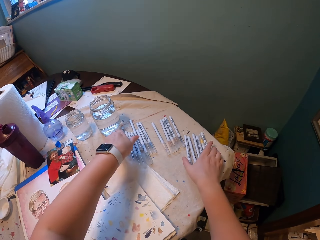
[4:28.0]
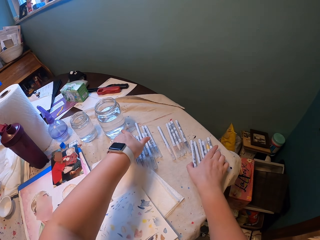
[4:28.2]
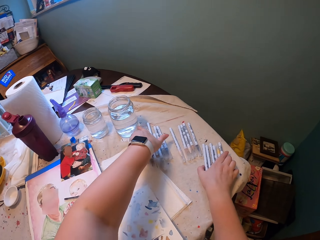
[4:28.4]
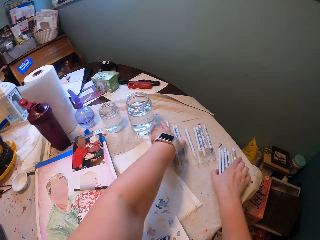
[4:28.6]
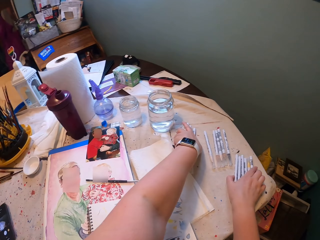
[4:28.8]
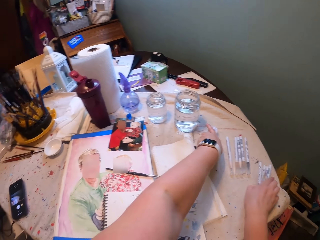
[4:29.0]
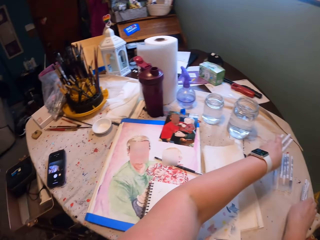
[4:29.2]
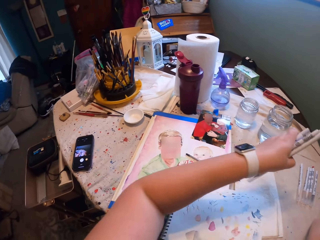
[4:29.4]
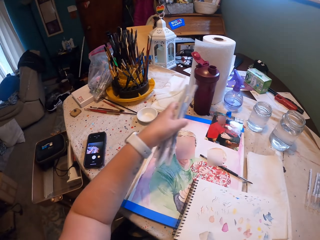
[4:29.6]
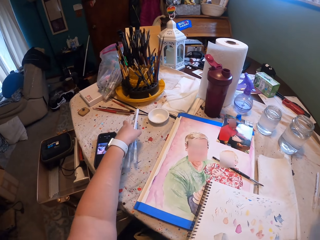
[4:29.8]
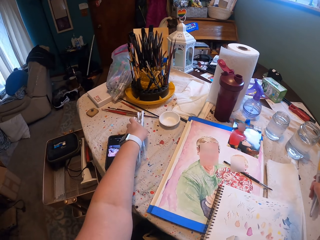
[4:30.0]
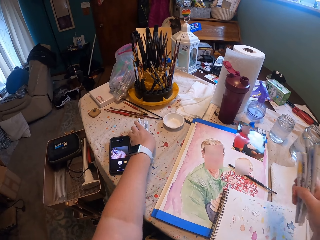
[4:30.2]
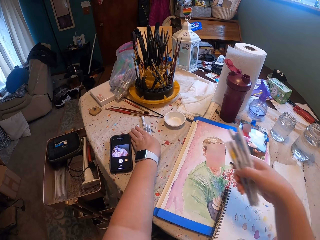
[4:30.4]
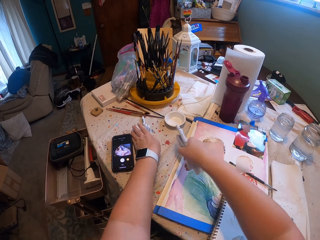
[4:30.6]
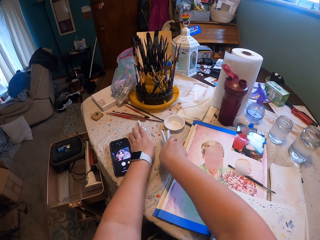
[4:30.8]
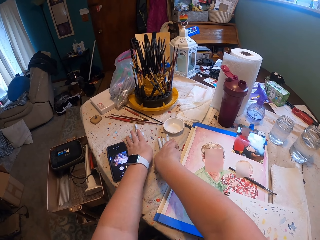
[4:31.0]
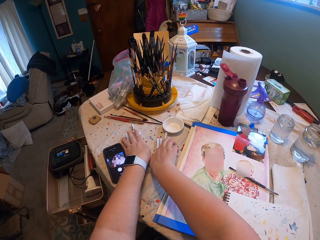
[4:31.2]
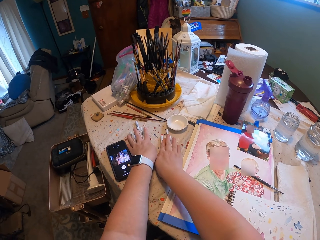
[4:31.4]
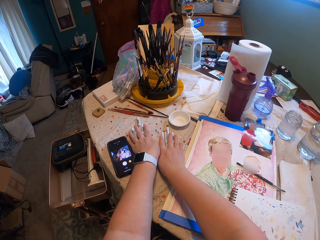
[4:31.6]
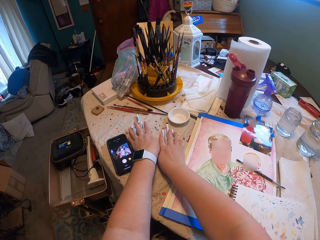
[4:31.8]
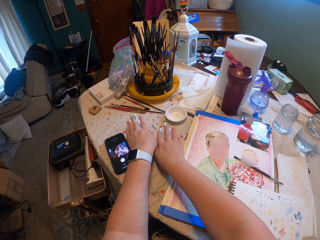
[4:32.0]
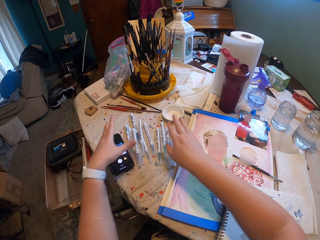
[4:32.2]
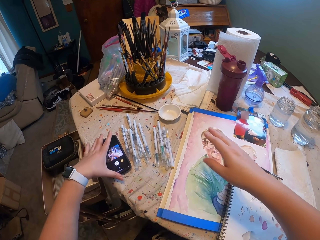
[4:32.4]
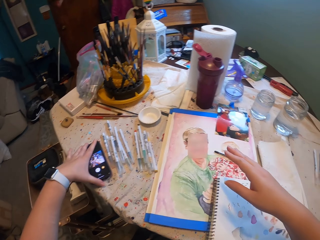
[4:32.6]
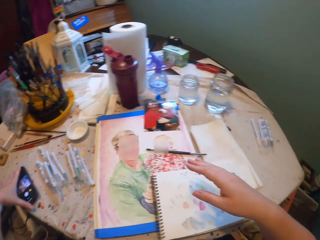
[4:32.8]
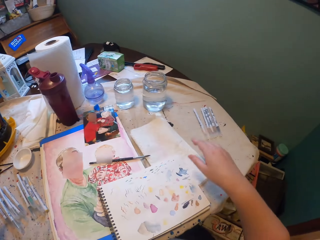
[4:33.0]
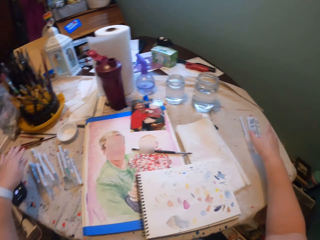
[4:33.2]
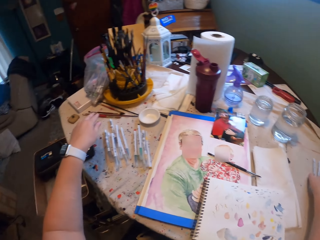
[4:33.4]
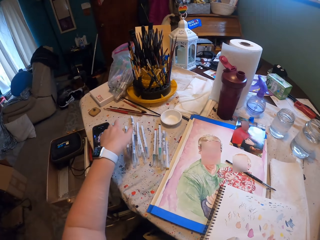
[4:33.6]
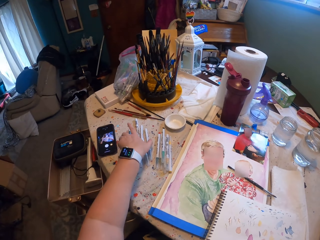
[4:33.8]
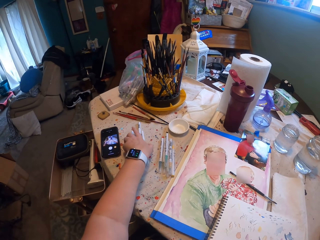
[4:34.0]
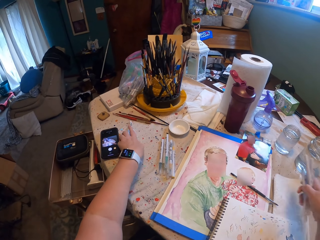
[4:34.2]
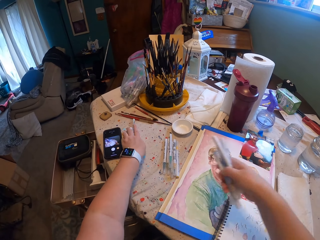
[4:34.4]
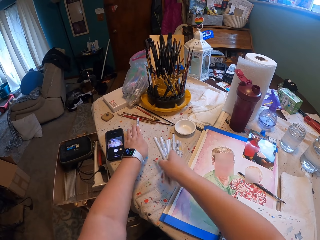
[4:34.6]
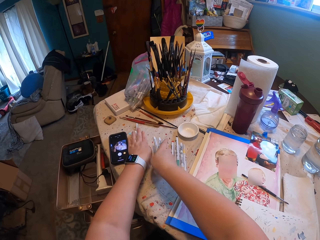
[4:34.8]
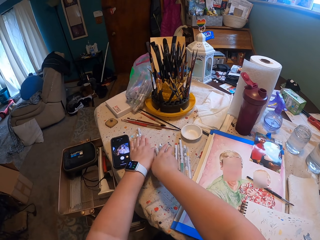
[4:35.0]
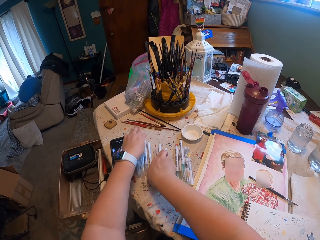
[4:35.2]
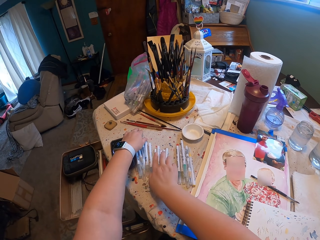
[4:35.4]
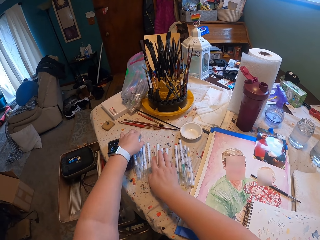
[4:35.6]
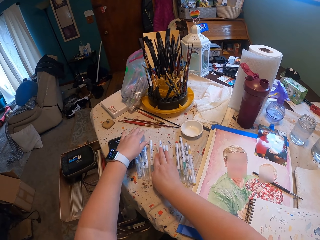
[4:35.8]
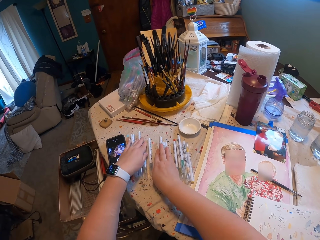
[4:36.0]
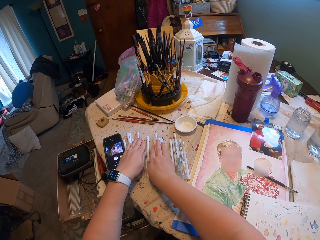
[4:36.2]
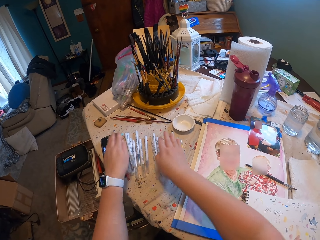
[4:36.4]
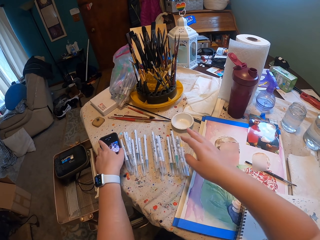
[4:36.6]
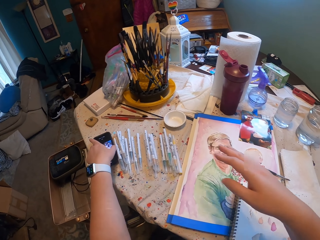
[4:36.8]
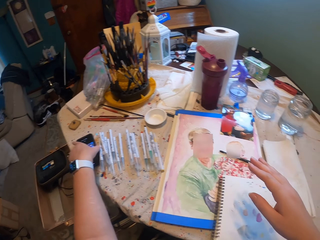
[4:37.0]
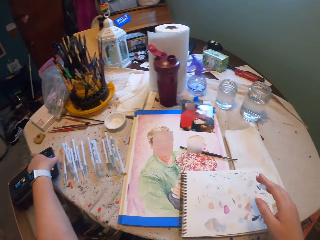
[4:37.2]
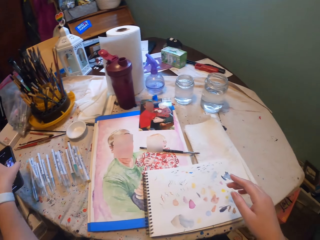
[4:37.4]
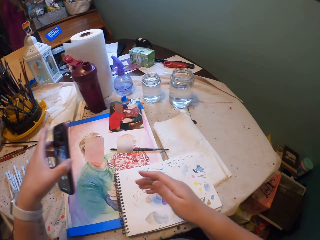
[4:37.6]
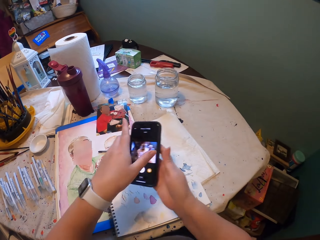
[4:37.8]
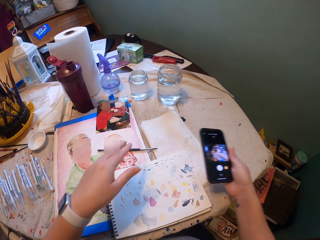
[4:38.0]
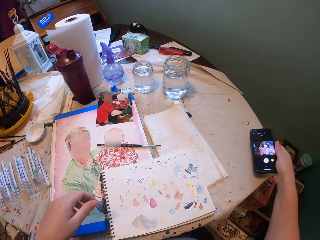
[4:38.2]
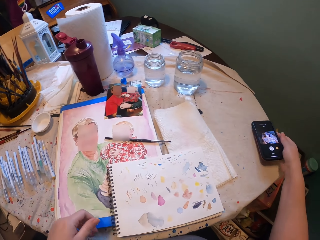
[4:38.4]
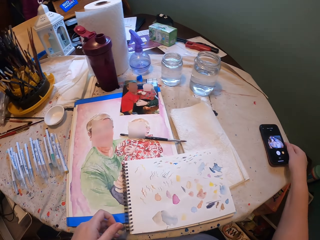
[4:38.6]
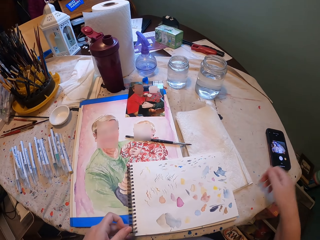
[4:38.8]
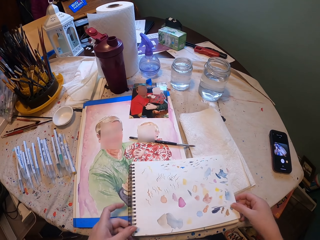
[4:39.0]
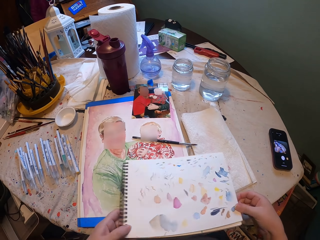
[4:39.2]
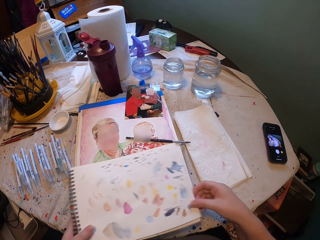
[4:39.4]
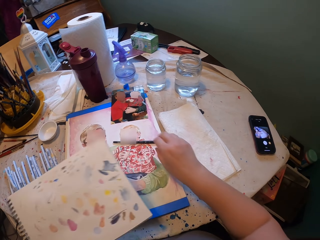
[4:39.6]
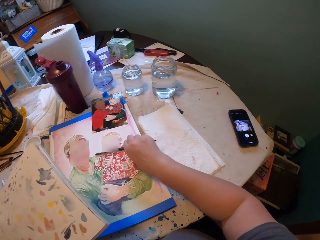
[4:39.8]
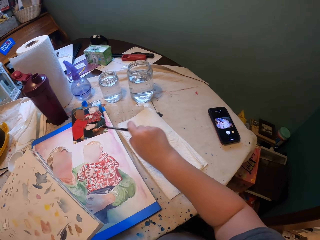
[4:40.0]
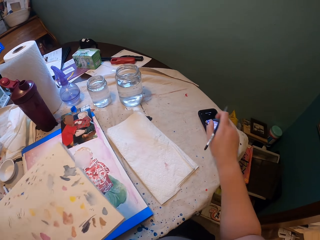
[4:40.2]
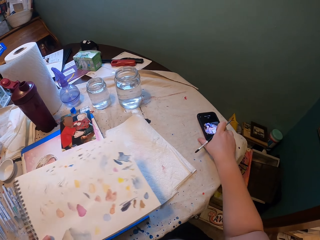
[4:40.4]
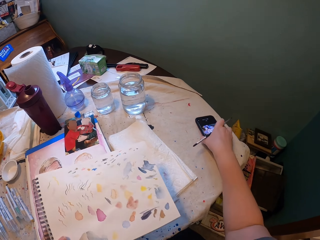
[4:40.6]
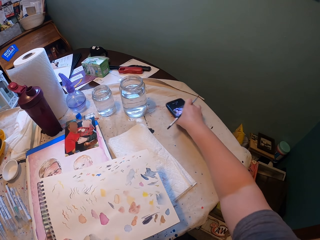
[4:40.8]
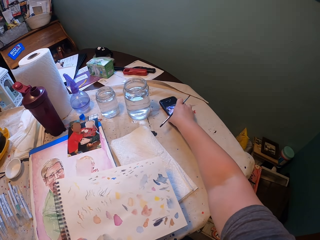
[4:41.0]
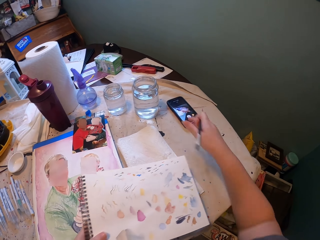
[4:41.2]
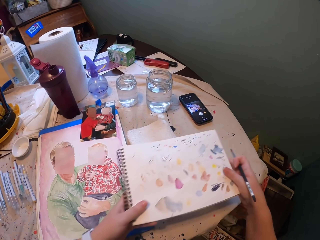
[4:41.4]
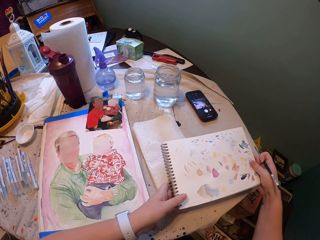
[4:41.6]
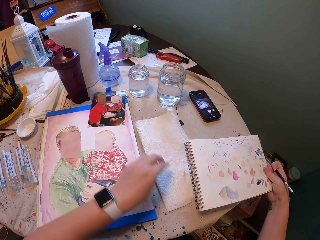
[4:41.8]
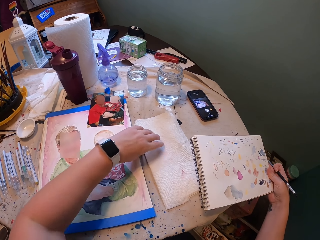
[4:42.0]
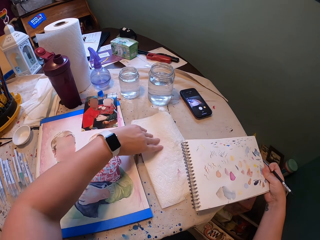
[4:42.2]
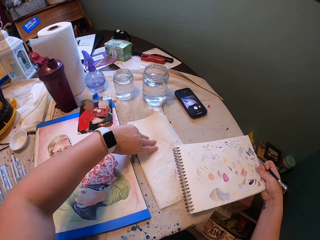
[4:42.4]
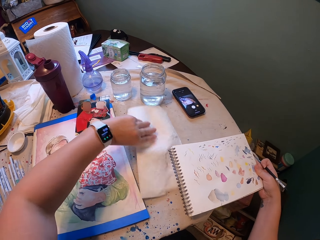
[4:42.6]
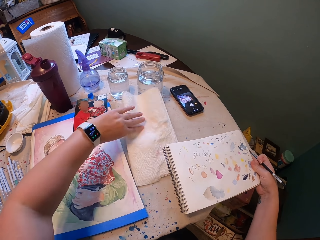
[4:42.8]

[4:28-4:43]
The camera wearer picks up the mark pens from the table. They put down the mark pens on the table. They pick up the phone and put the phone down on the table. They pick up the mark pens from the table. They push the mark pens on the table. They put down the paint marker on the table. They pick up the phone and put the phone on the right hand side of the table. They pick up a book. They carry the paint book. They pick up a pencil. They pick up the phone and put the phone down on the table in front. They push a piece of cloth.

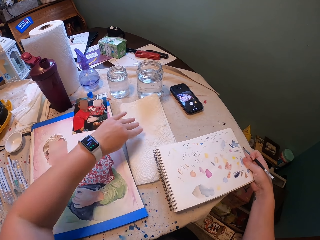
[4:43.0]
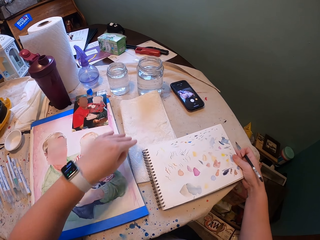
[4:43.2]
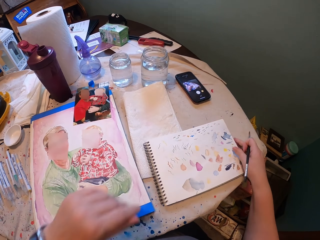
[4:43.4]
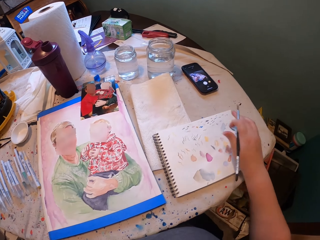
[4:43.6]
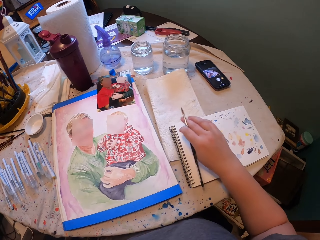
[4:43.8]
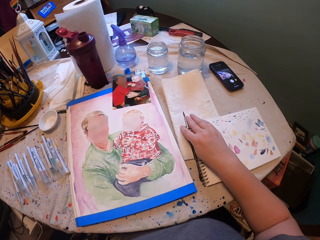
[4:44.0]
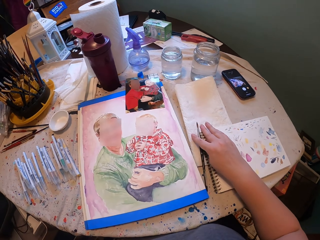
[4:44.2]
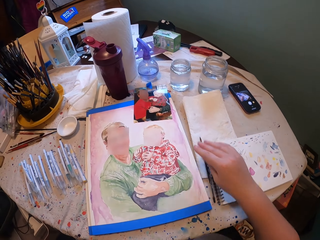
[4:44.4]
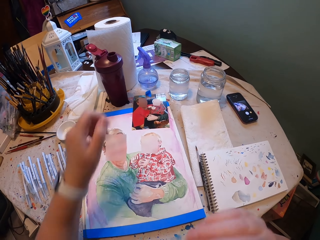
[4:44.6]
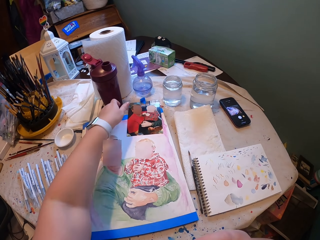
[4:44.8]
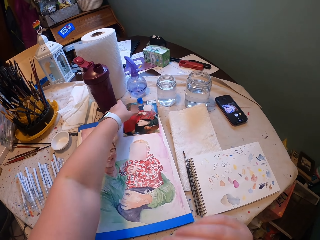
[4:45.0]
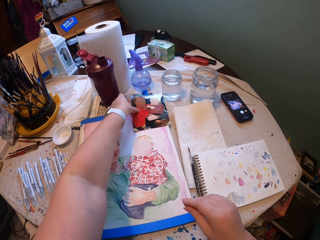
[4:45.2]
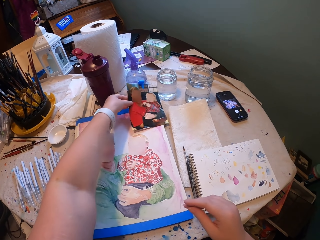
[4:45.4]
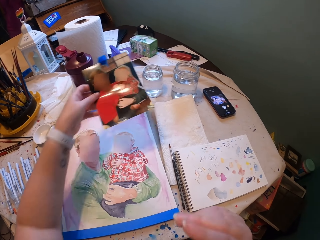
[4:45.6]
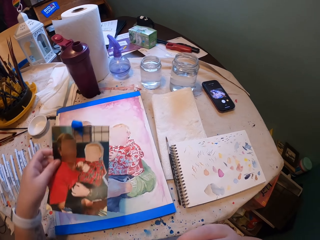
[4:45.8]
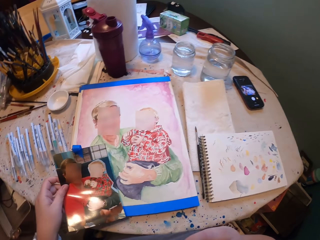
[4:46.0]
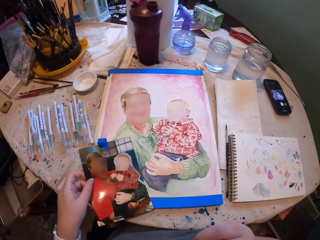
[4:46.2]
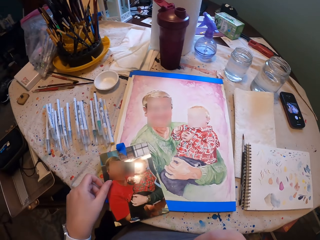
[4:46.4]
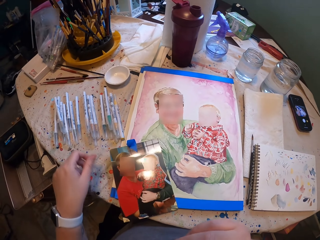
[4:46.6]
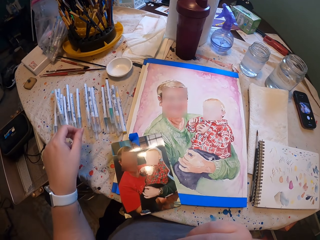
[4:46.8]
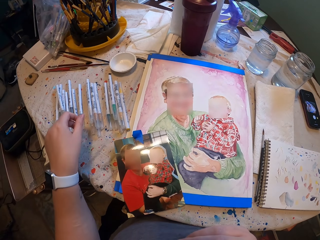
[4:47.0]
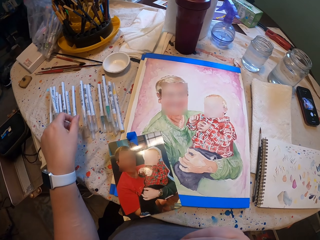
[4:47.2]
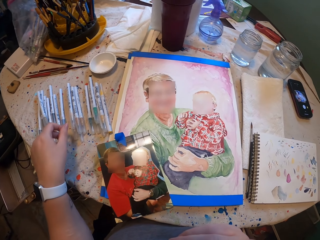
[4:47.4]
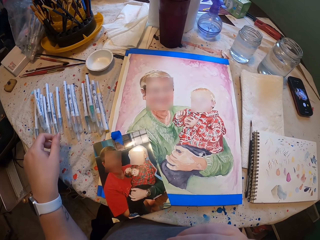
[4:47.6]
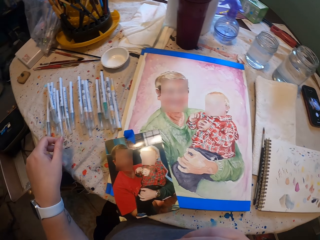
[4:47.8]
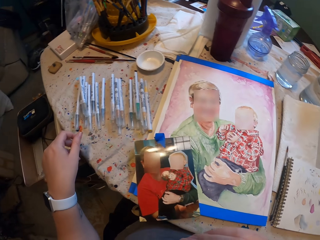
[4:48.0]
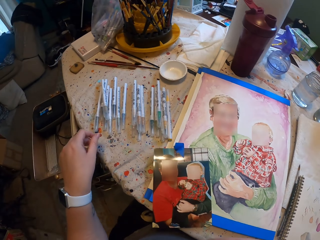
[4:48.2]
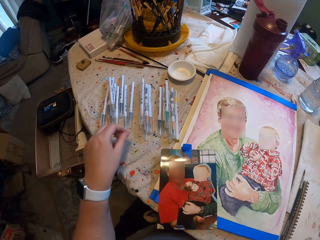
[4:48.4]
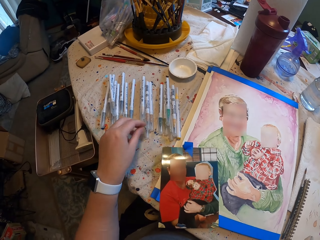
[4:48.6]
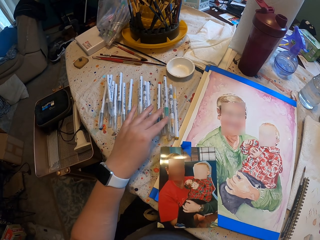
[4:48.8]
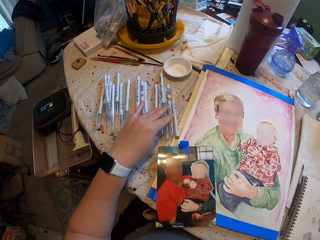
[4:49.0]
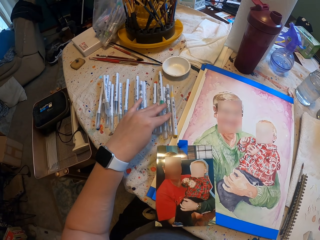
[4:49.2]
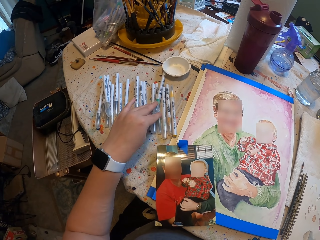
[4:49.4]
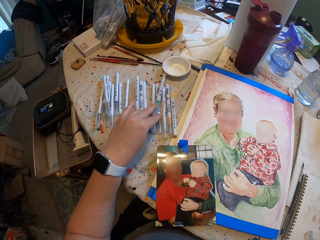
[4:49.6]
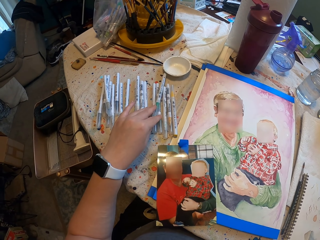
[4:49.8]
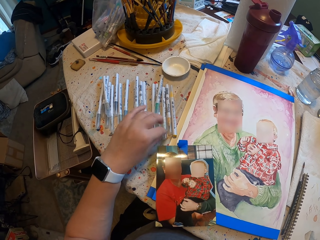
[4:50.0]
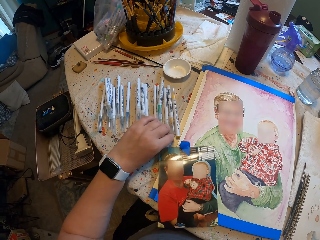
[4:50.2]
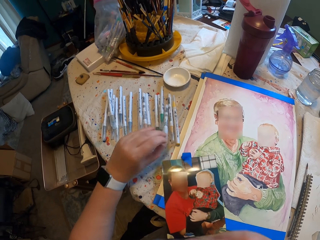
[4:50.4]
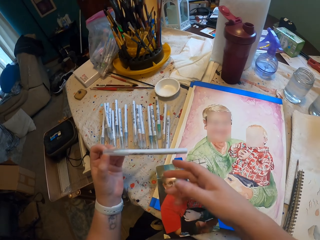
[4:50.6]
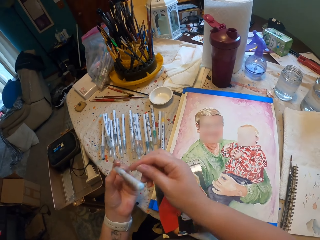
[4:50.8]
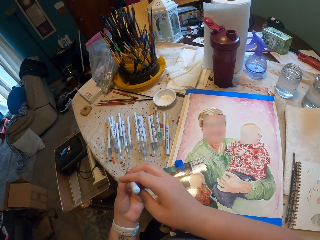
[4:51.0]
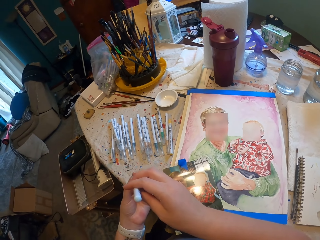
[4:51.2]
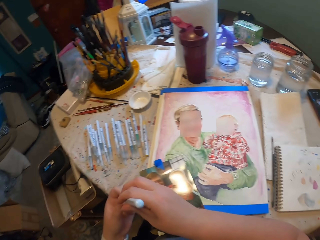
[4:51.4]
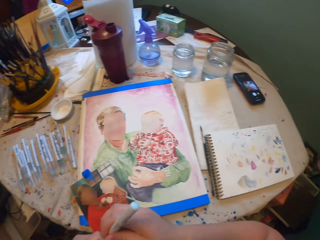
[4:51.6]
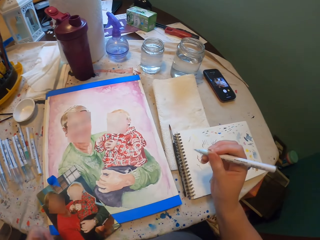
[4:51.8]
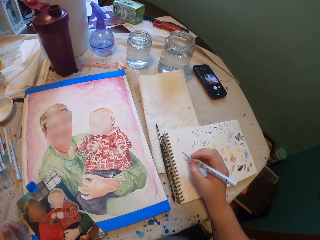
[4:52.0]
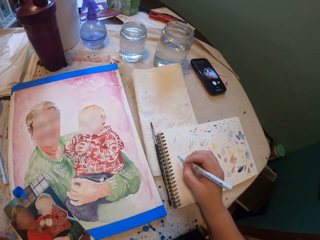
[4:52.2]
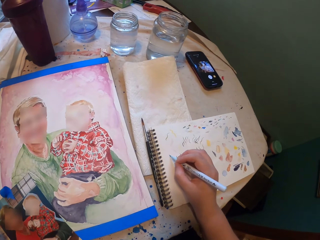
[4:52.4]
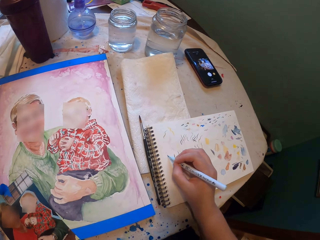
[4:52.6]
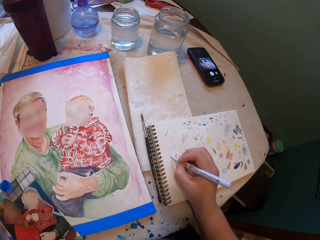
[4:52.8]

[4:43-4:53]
The camera wearer puts the paint book down on the table. They put the pencil down on the table. They pick up a photo or picture on the table. They drop the photo. They look at the picture. They pick up a drawing pen or colour. They open the pen lid.
